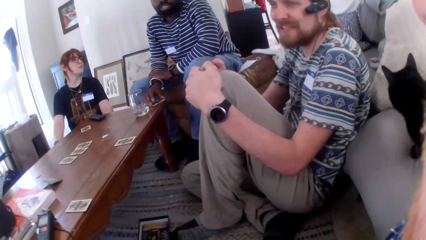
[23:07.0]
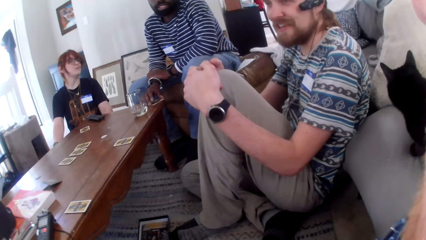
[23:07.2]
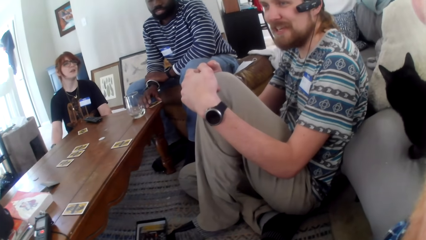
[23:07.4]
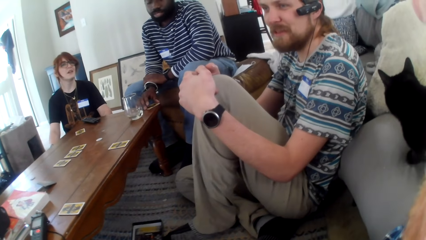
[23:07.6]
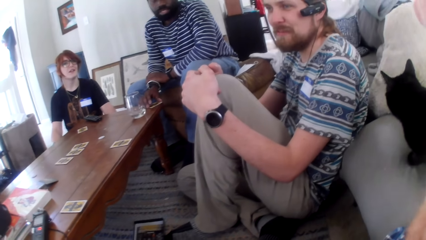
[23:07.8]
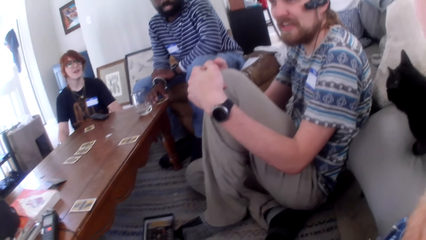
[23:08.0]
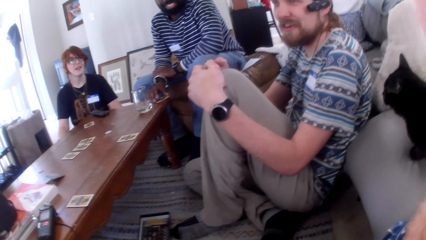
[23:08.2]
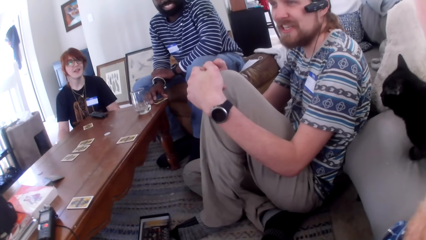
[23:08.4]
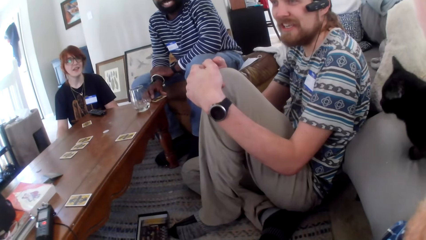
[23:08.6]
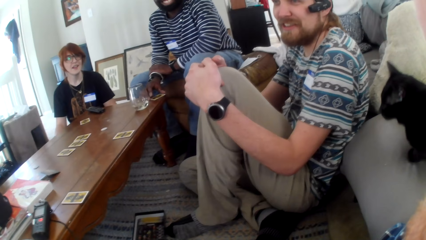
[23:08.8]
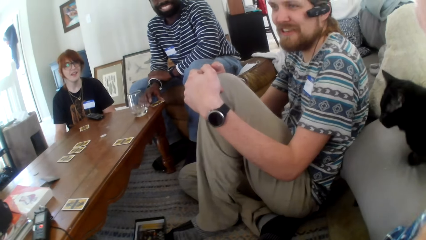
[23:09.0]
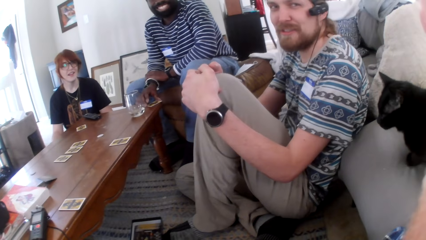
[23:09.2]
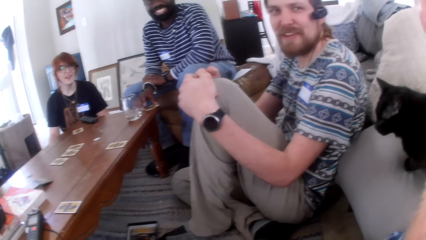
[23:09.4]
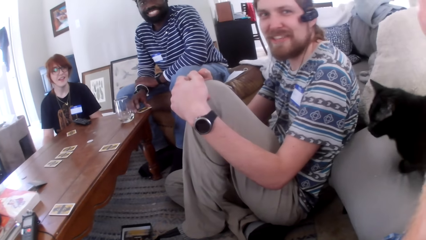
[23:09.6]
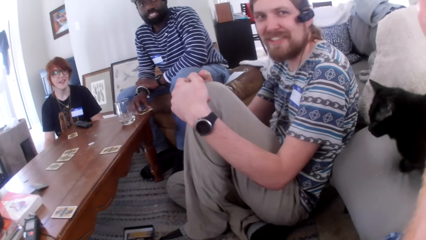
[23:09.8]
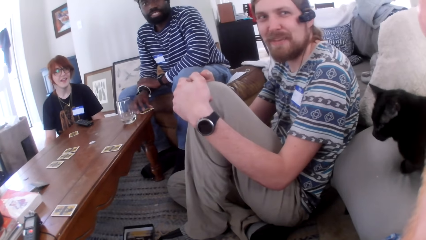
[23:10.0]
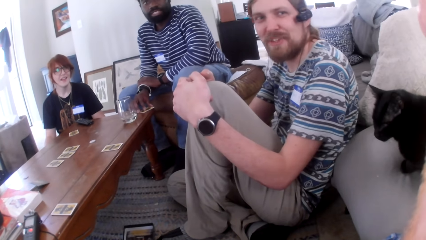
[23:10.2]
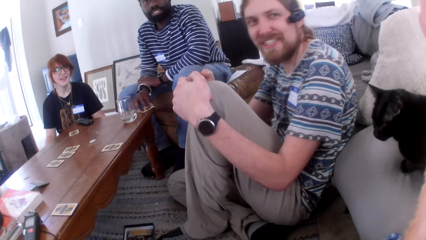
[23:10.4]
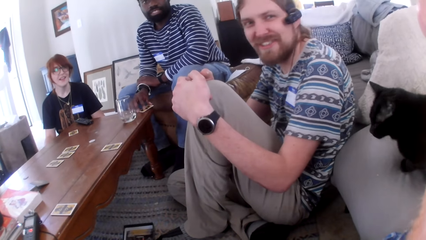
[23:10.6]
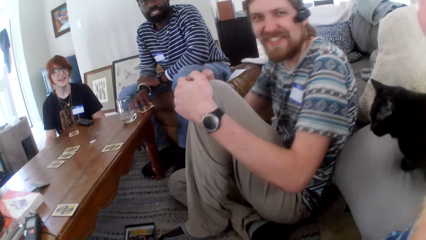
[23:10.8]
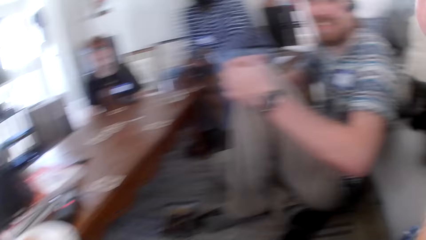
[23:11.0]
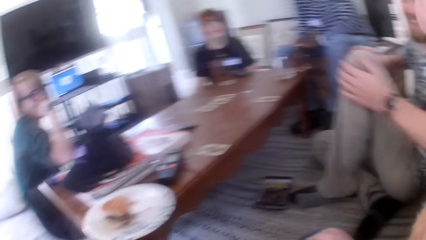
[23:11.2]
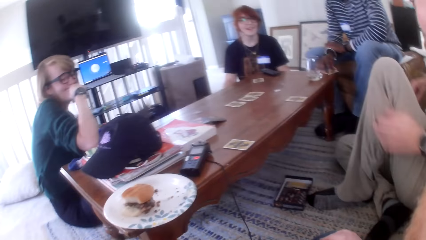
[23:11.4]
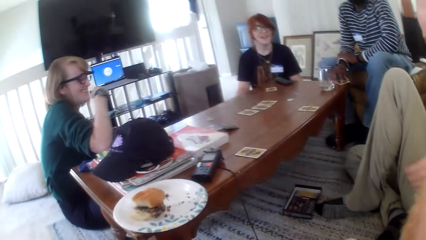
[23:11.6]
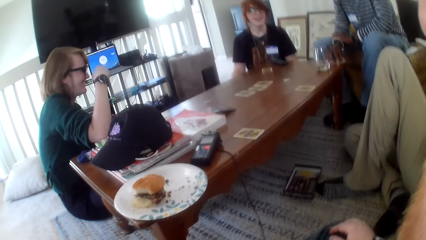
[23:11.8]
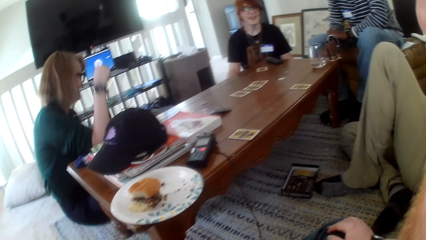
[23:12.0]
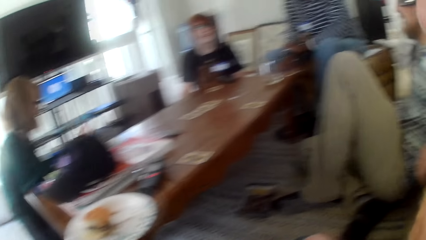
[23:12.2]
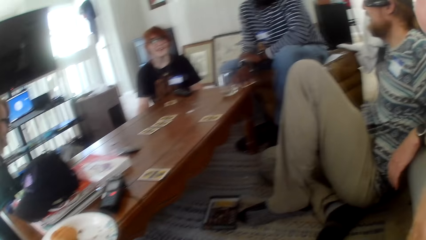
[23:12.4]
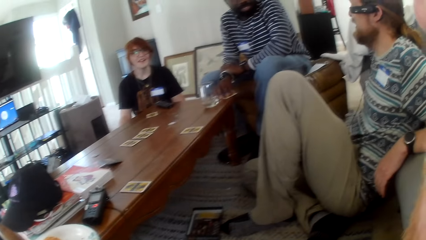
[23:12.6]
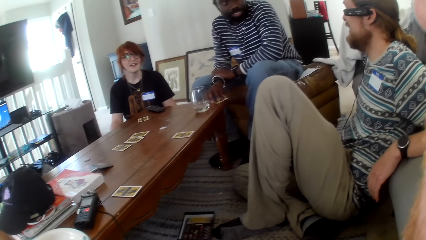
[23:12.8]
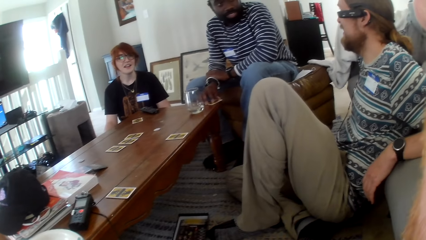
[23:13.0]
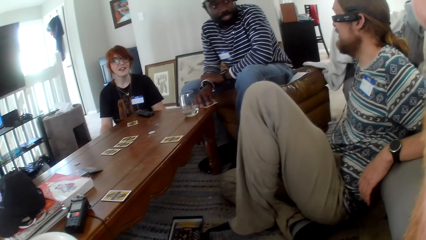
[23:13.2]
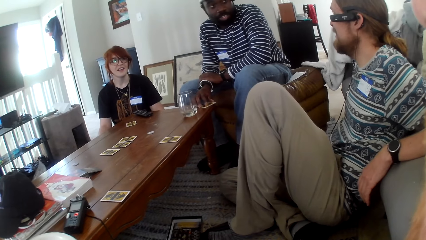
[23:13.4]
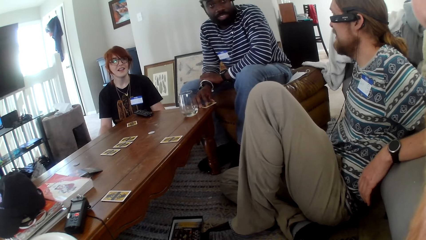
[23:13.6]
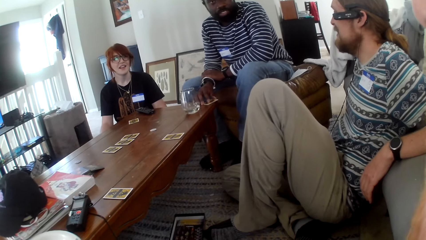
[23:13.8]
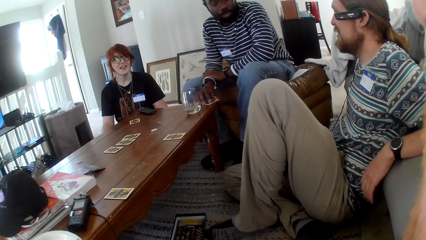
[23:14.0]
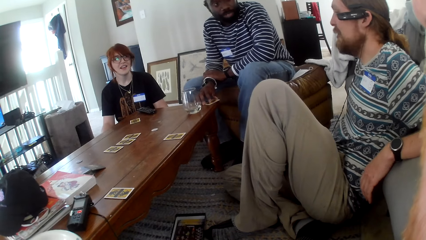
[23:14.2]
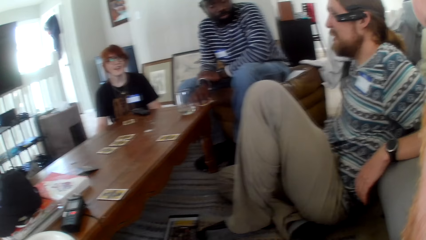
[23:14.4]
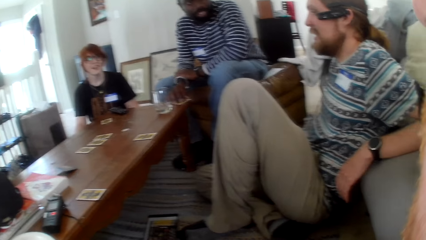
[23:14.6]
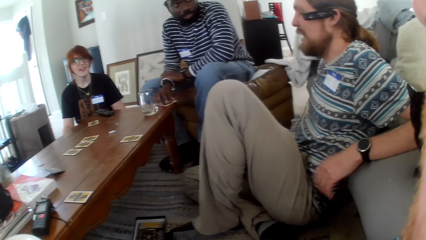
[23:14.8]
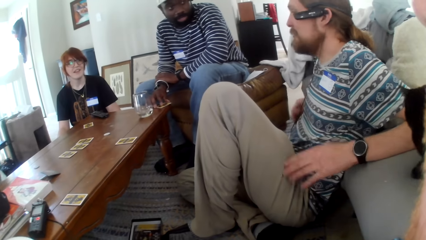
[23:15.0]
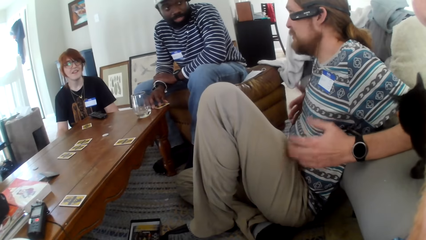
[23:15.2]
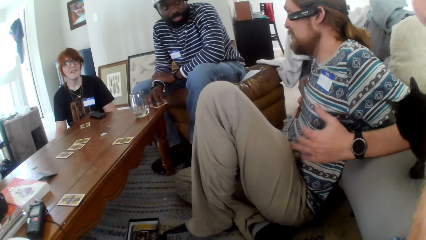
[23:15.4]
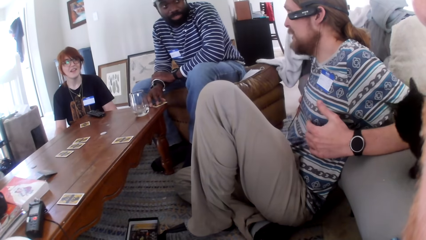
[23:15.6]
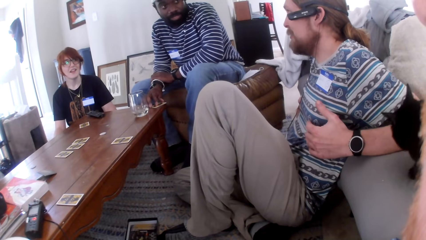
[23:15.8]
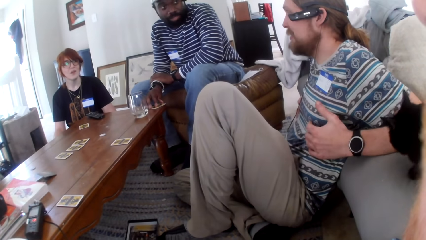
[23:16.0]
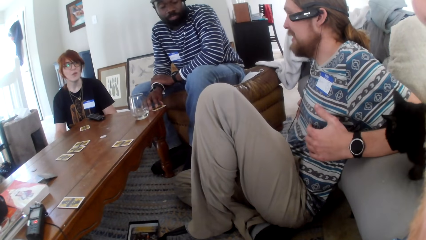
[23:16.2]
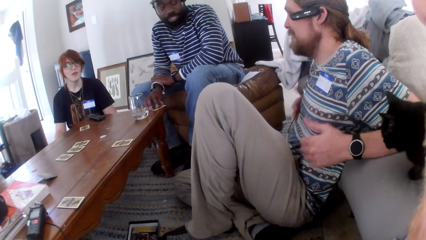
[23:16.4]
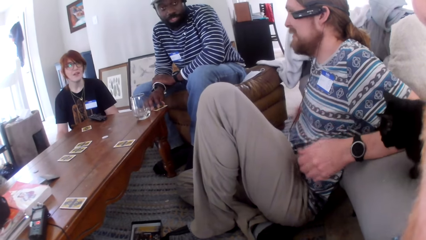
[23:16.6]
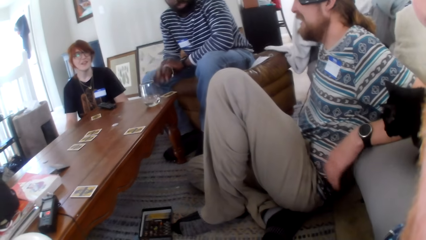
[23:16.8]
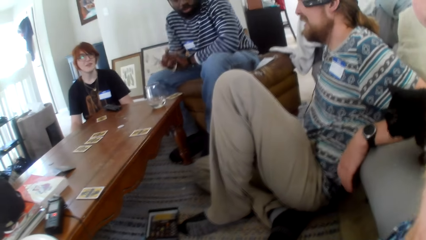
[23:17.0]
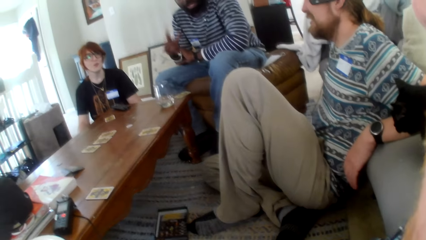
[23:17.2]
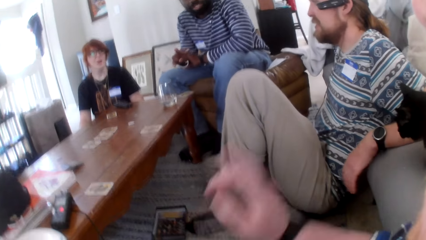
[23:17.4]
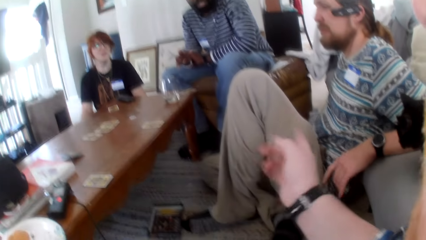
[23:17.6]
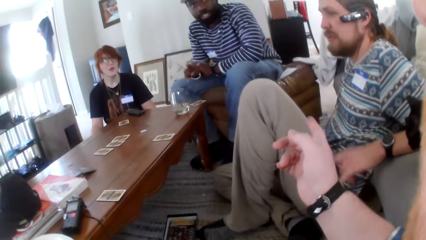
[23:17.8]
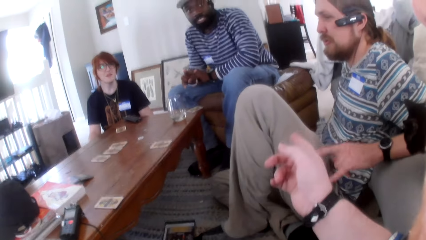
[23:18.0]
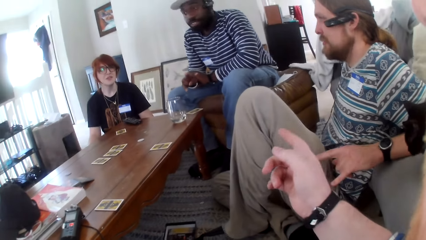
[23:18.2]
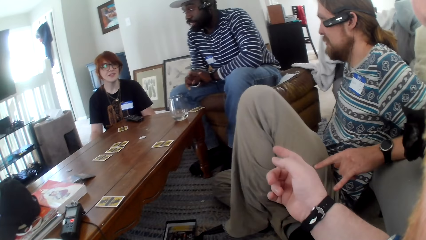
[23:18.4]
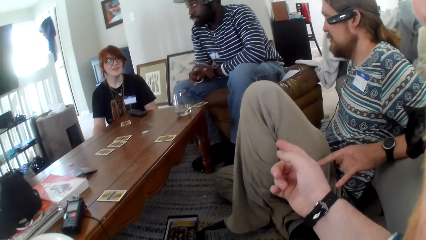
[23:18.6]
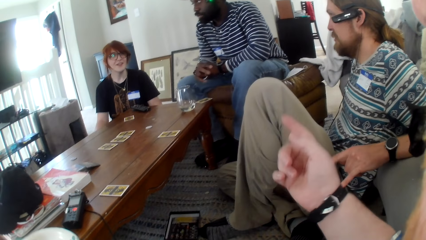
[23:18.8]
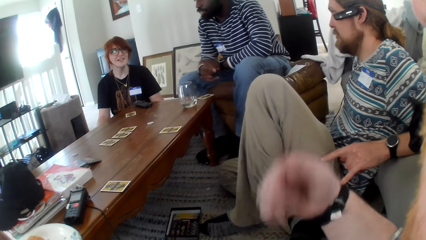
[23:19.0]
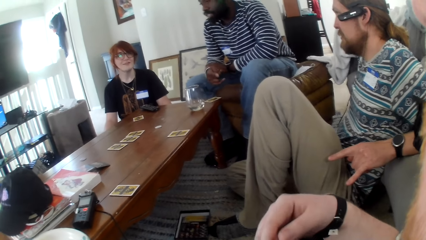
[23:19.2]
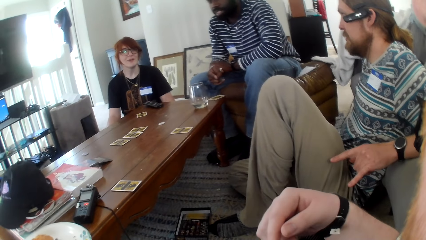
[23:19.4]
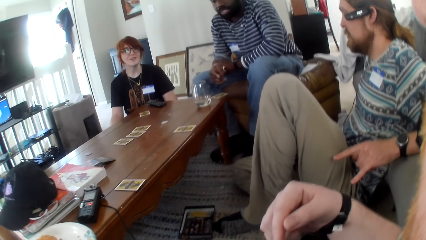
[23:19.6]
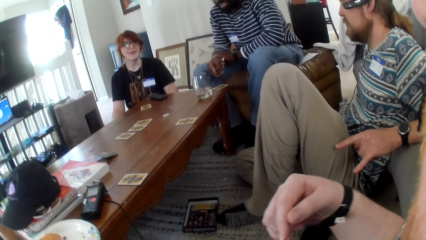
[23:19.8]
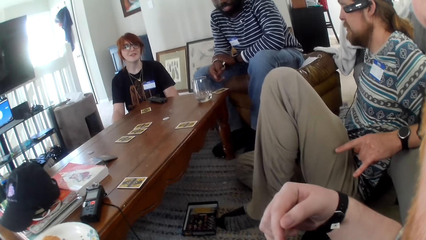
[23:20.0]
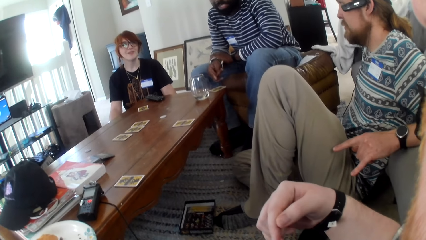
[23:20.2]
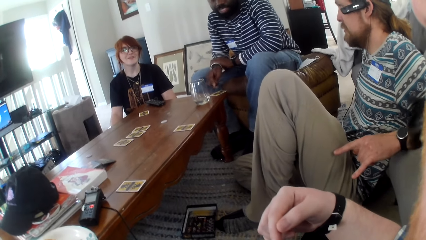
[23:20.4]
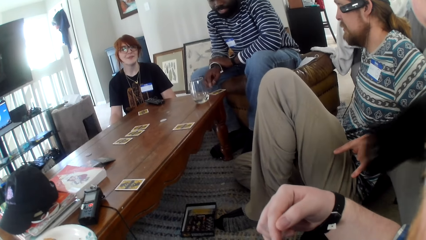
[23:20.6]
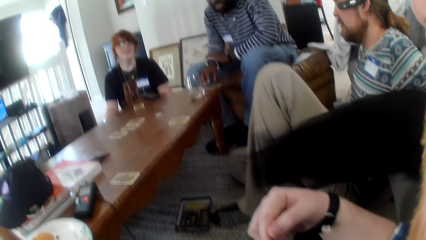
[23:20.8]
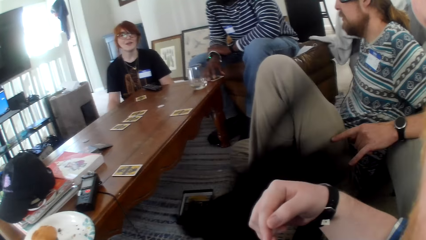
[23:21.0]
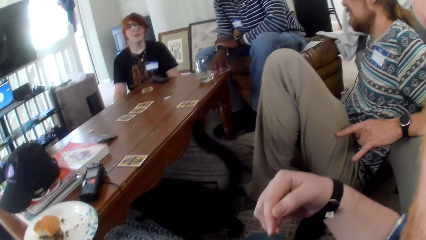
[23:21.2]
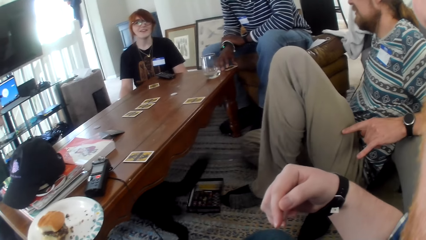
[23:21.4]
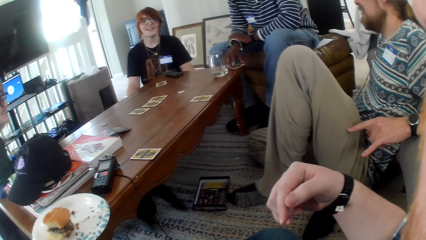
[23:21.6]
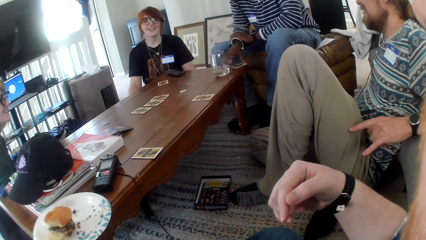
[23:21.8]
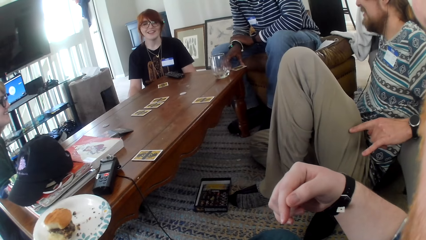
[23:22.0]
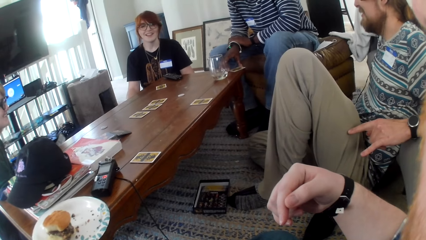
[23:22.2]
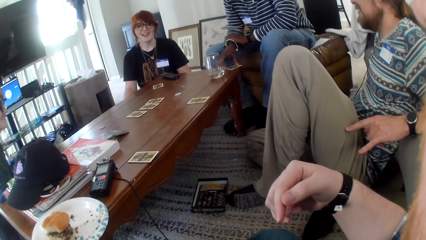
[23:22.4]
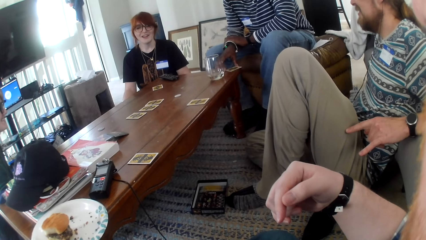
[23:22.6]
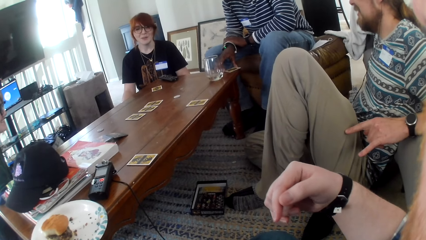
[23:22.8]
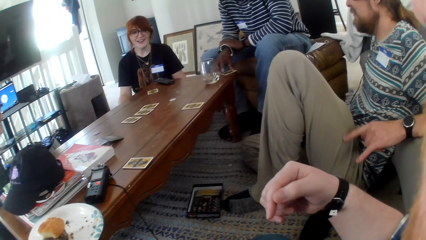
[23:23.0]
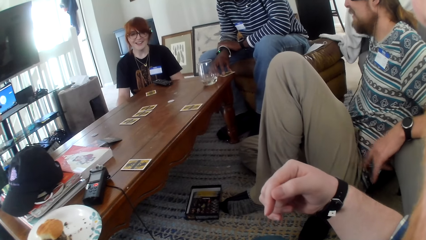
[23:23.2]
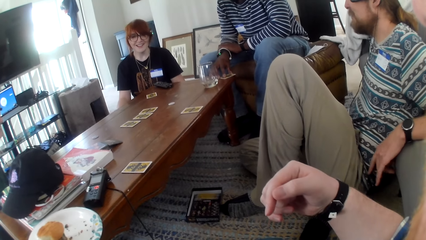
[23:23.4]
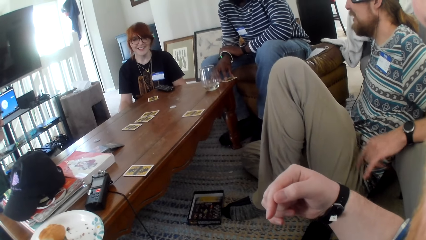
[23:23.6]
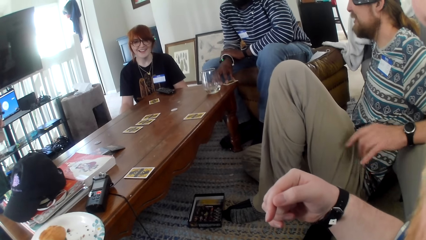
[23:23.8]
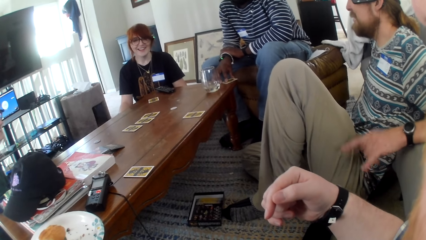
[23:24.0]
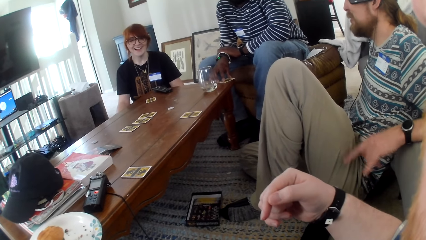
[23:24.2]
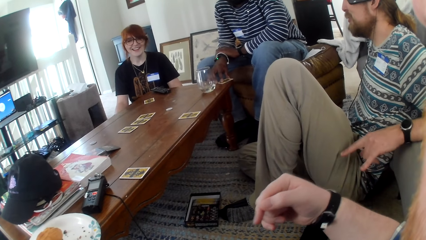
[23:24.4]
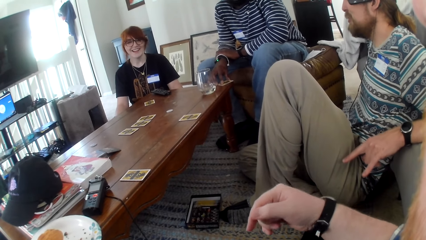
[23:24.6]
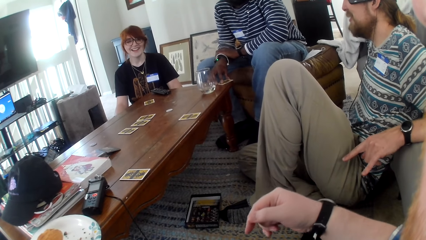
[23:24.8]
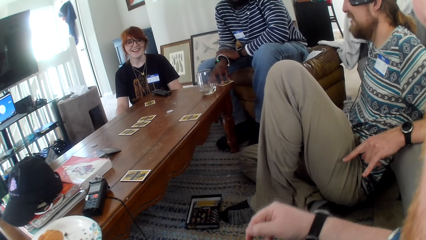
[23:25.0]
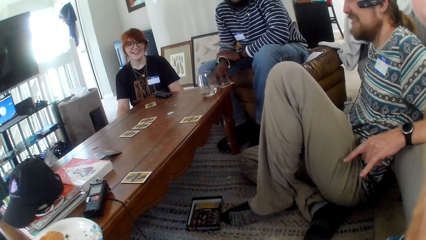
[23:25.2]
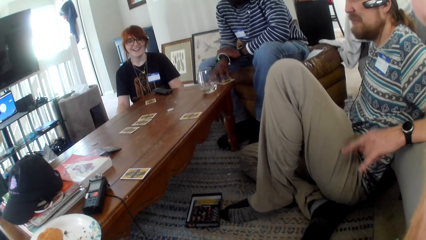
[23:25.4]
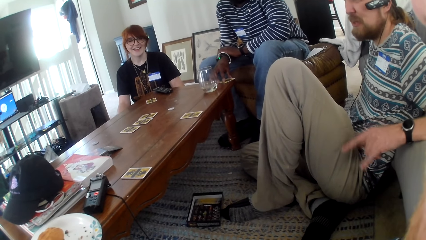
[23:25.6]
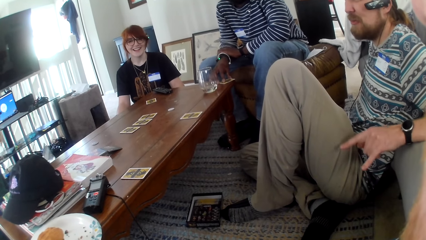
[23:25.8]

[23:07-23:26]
A man talks. The camera wearer laughs. The man talks. The camera wearer talks. Another man talks. The first man talks and moves his hands. The other man talks. The camera wearer points a finger and talks. A woman talks. The camera wearer talks. The woman talks. The first man talks.
